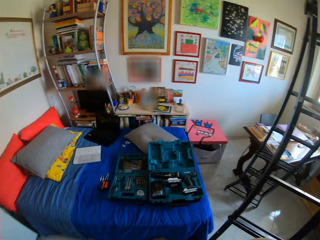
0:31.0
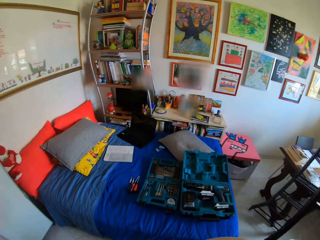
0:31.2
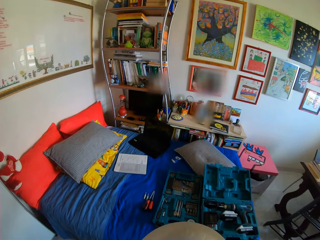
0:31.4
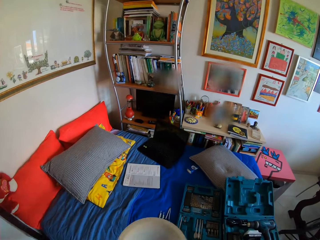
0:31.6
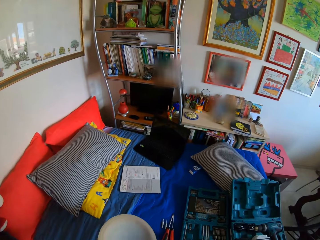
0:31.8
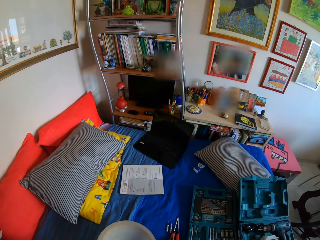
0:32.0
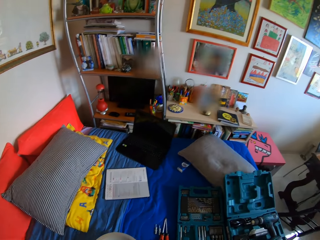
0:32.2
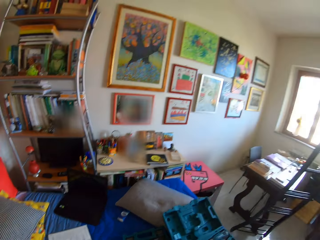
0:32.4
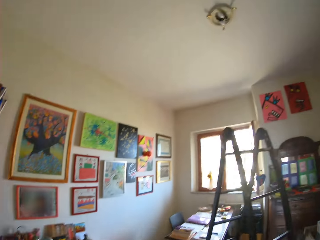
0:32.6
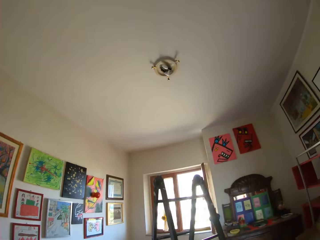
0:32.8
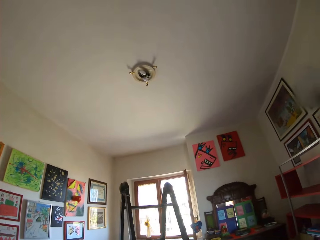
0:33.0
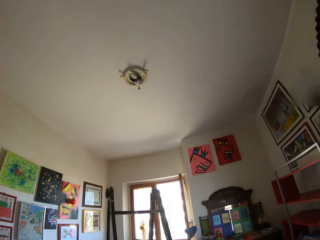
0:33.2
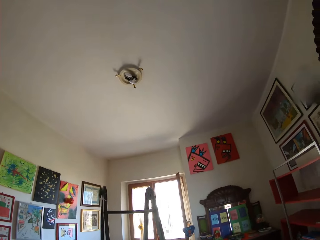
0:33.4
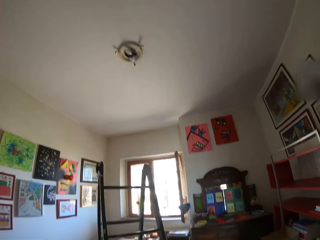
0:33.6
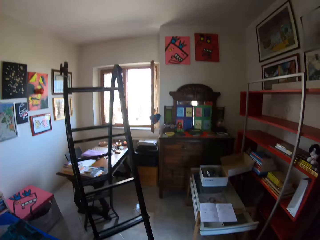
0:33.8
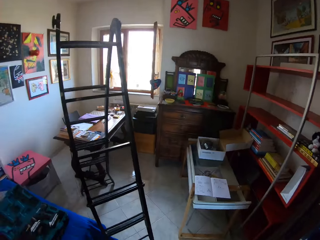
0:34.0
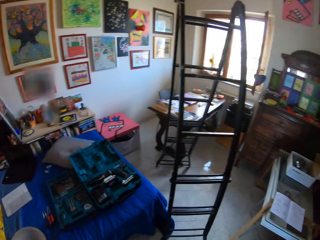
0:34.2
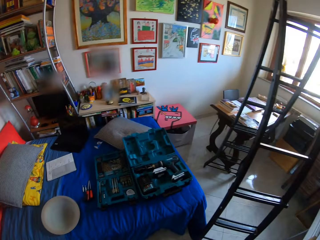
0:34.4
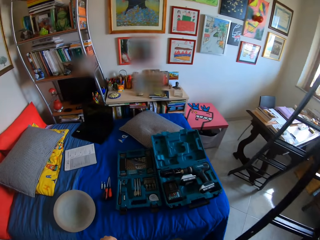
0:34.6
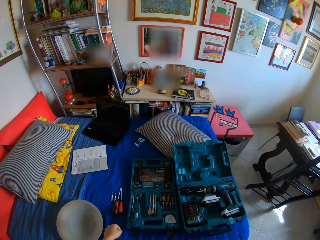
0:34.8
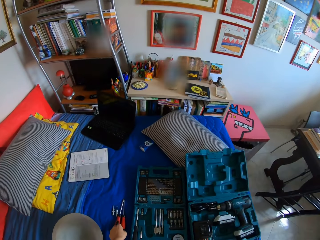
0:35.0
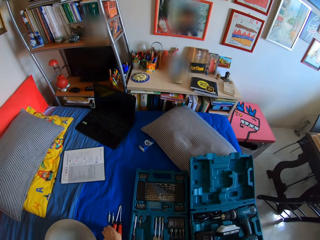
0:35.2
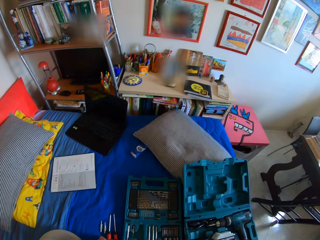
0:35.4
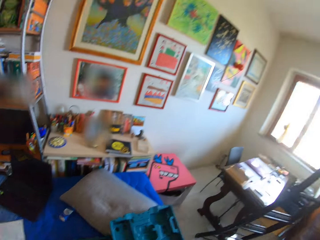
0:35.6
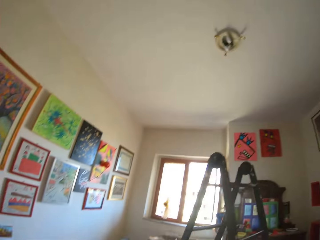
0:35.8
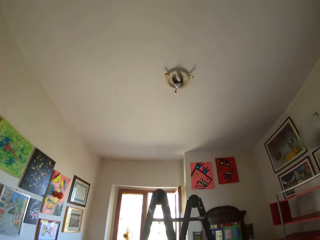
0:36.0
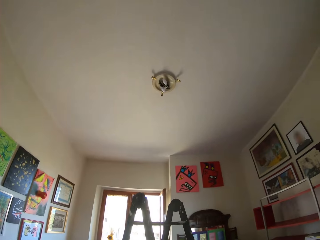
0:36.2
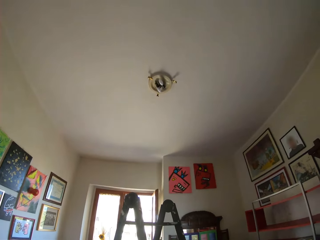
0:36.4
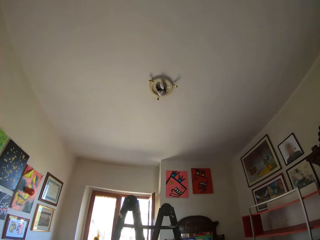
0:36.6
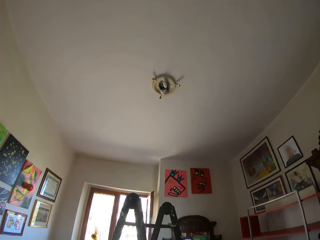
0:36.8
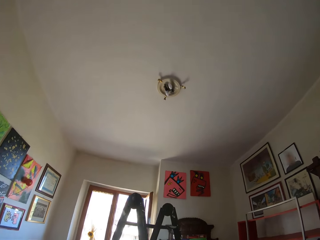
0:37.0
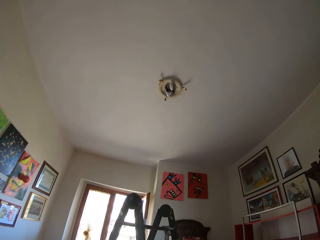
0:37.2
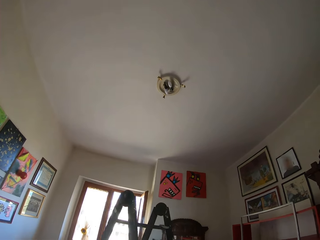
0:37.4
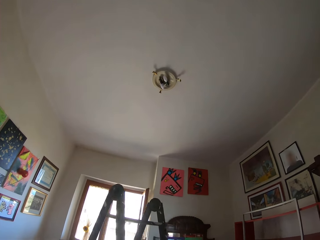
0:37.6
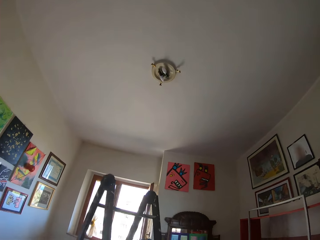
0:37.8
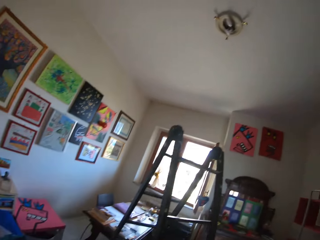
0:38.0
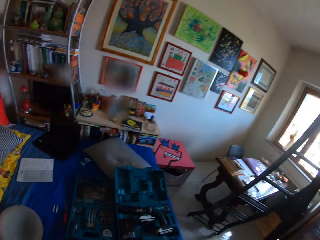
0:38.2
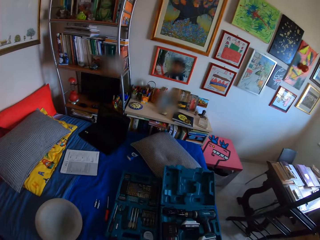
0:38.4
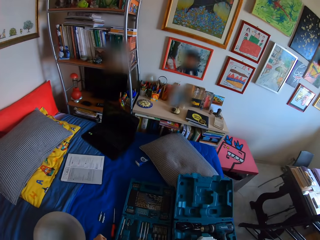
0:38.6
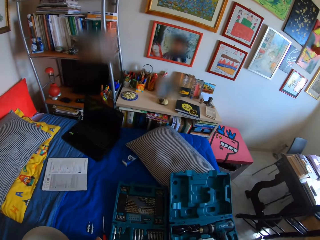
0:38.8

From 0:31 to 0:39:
The camera wearer drops the bulb cover on the bed with both hands. They pick up a screwdriver or spanner with the left hand.

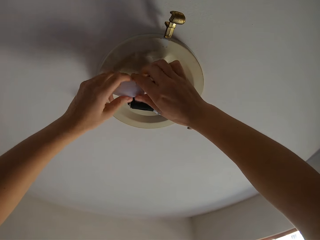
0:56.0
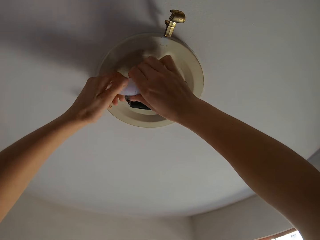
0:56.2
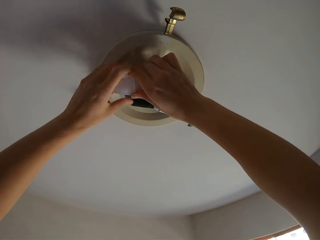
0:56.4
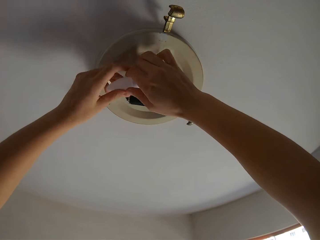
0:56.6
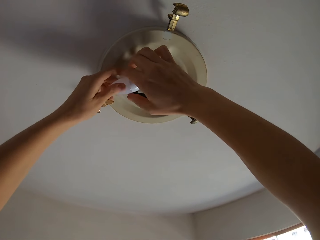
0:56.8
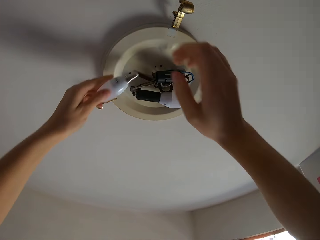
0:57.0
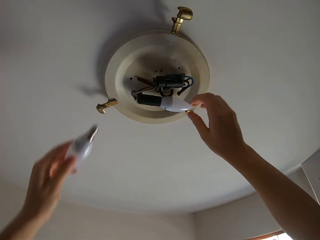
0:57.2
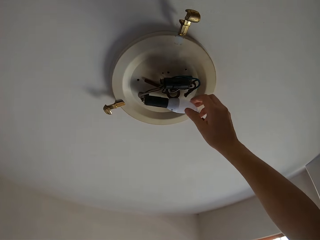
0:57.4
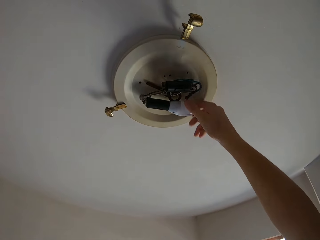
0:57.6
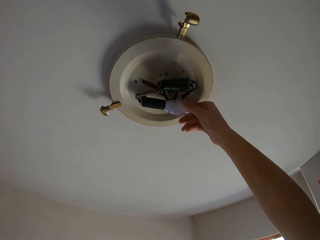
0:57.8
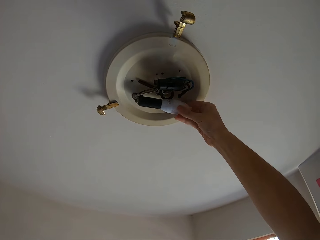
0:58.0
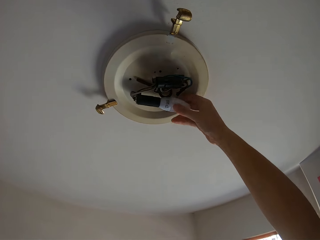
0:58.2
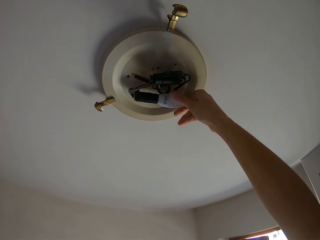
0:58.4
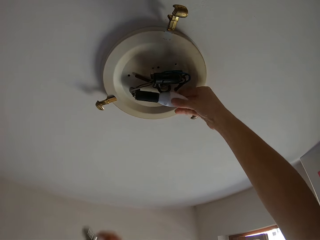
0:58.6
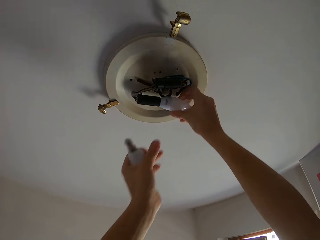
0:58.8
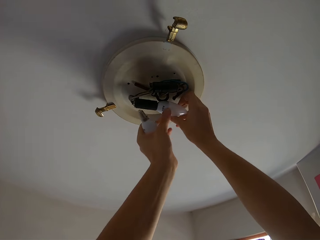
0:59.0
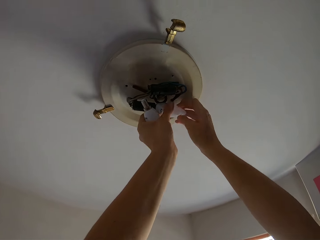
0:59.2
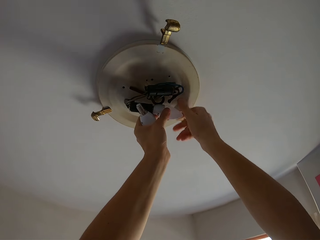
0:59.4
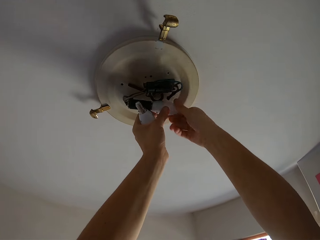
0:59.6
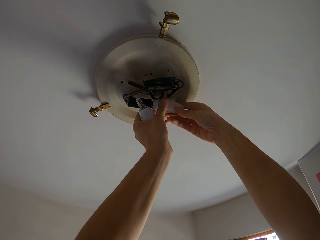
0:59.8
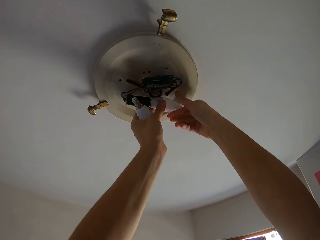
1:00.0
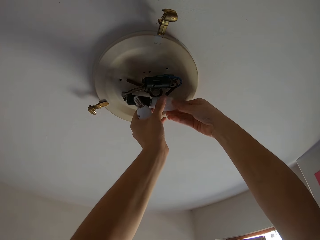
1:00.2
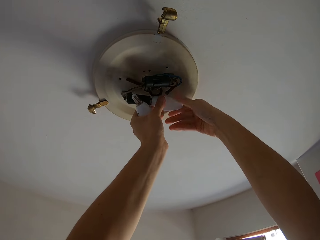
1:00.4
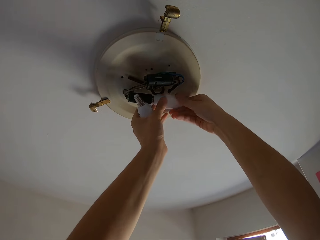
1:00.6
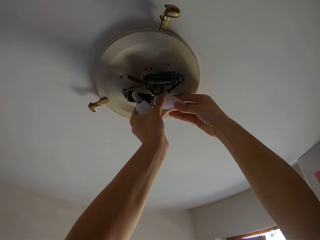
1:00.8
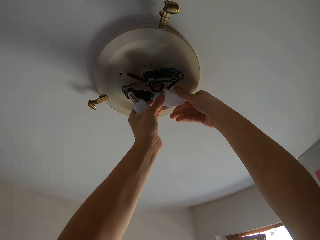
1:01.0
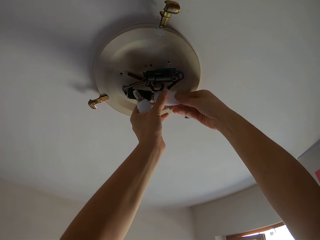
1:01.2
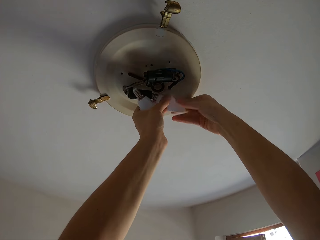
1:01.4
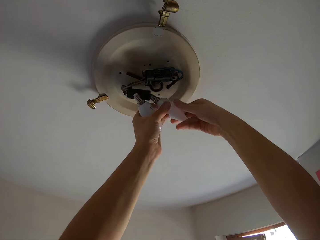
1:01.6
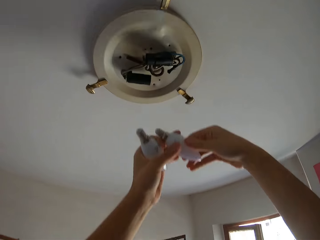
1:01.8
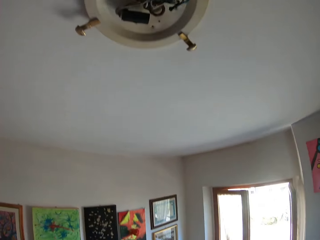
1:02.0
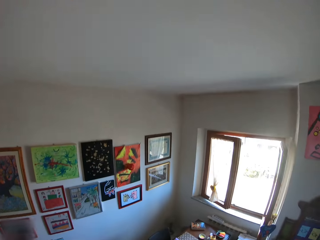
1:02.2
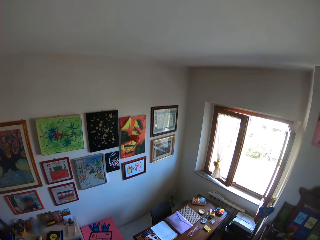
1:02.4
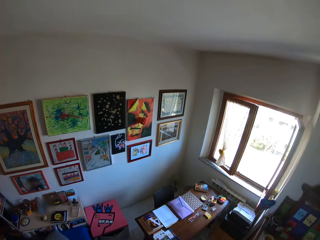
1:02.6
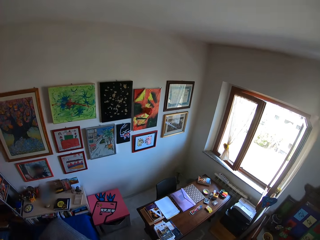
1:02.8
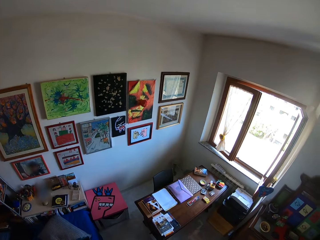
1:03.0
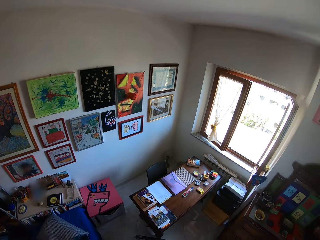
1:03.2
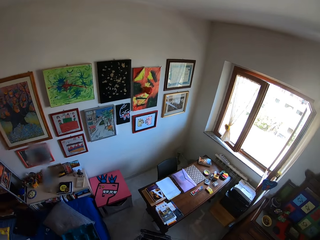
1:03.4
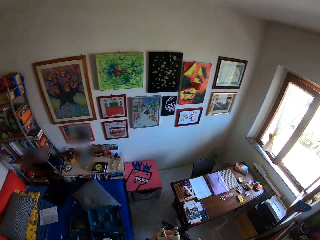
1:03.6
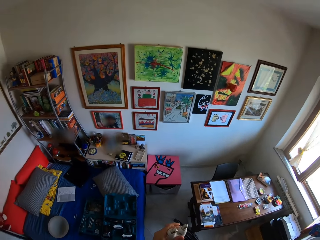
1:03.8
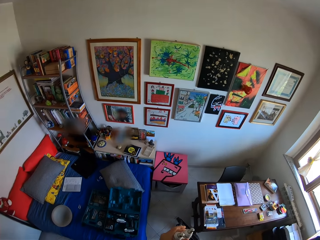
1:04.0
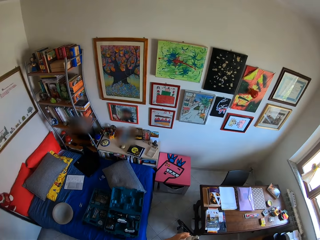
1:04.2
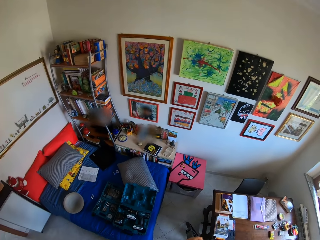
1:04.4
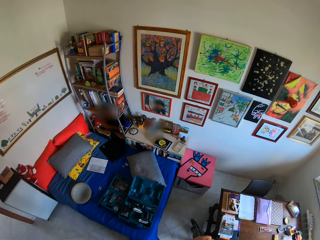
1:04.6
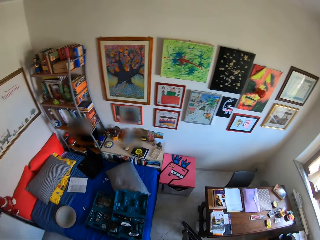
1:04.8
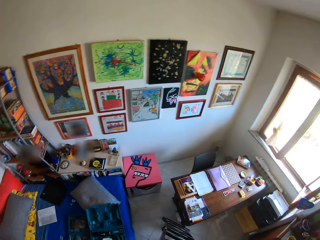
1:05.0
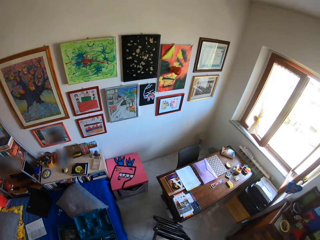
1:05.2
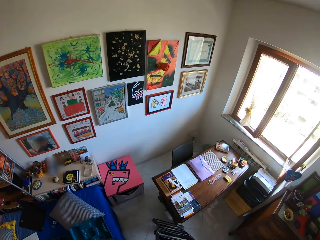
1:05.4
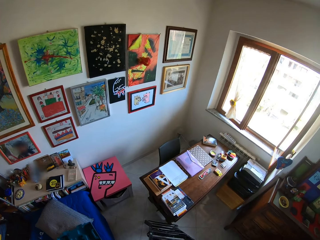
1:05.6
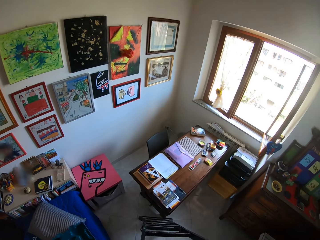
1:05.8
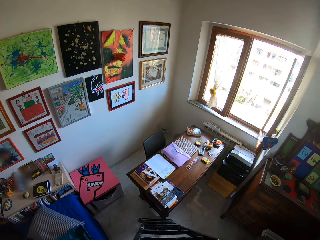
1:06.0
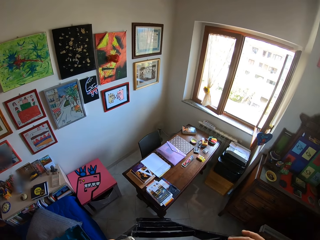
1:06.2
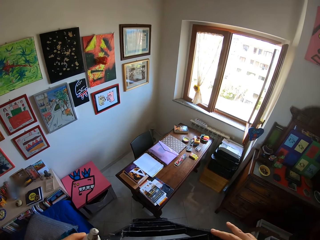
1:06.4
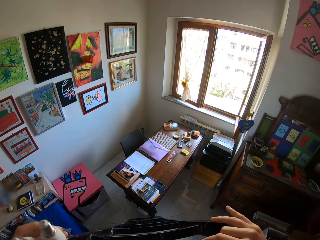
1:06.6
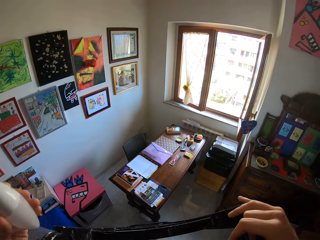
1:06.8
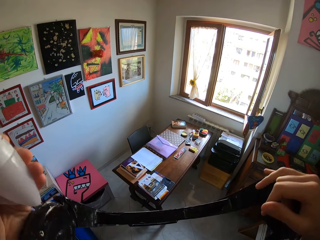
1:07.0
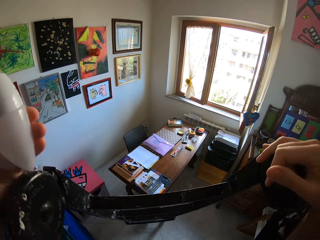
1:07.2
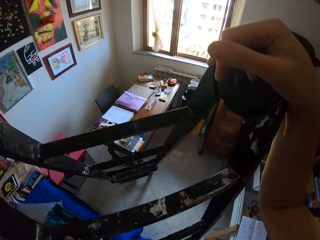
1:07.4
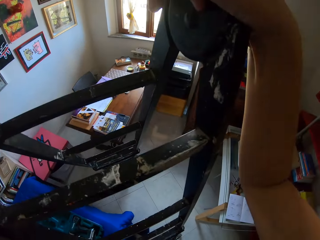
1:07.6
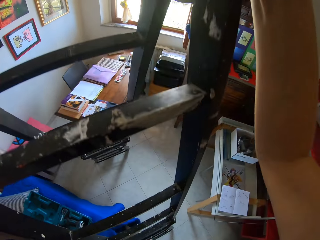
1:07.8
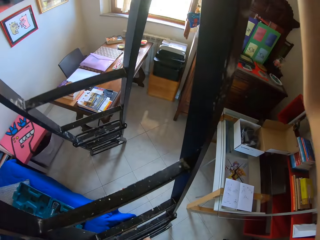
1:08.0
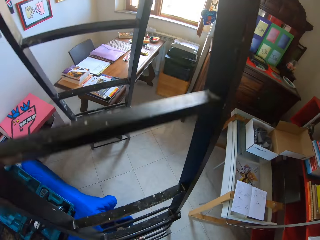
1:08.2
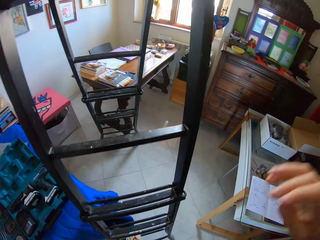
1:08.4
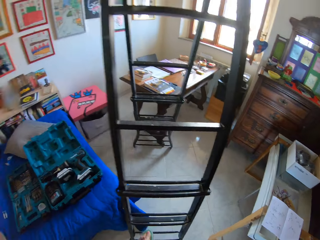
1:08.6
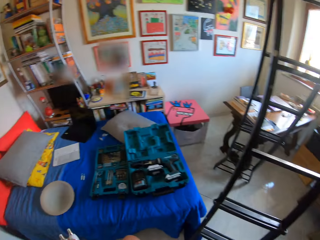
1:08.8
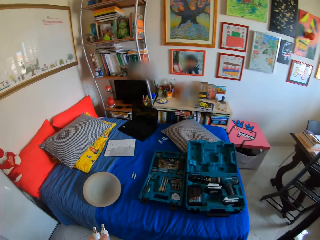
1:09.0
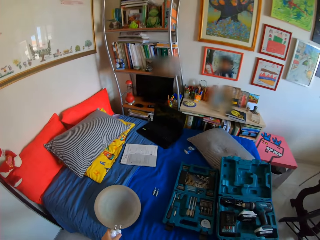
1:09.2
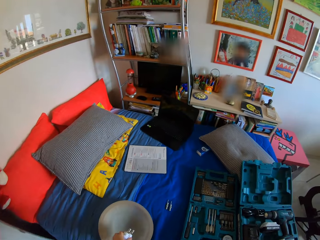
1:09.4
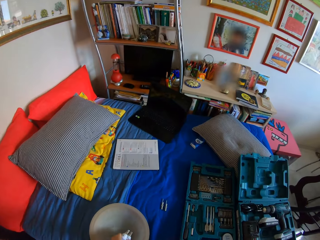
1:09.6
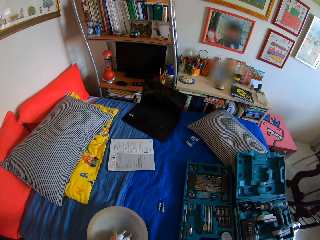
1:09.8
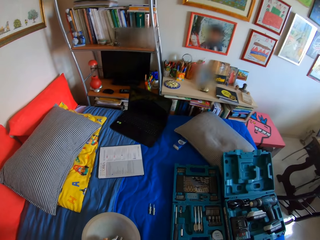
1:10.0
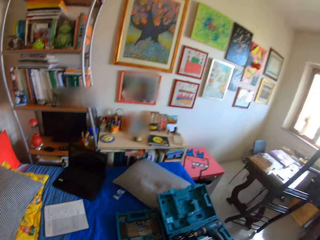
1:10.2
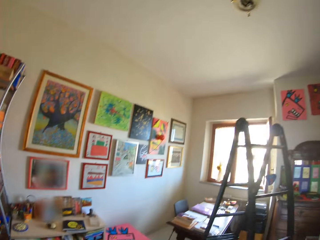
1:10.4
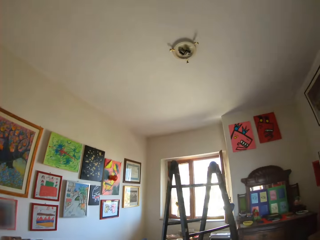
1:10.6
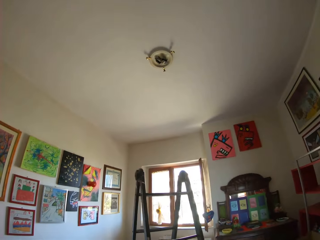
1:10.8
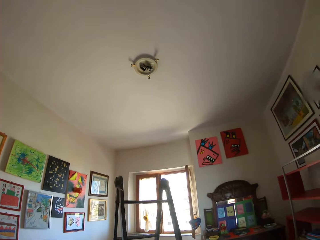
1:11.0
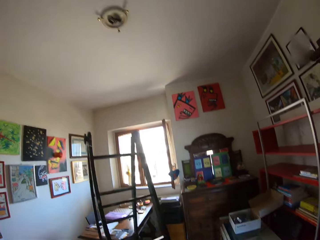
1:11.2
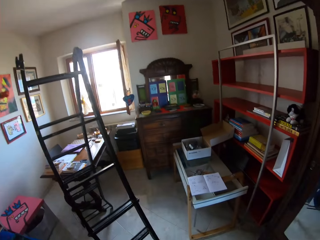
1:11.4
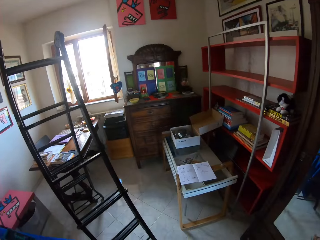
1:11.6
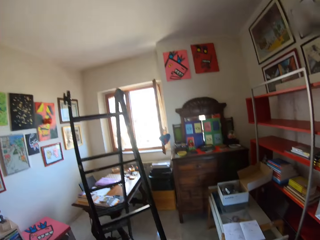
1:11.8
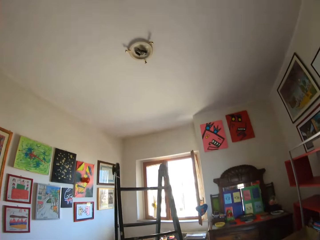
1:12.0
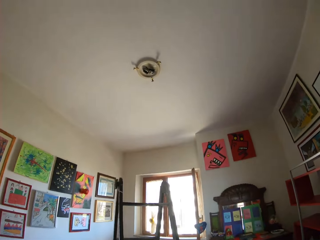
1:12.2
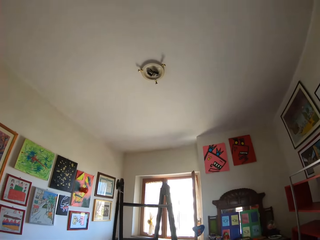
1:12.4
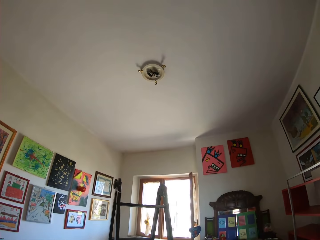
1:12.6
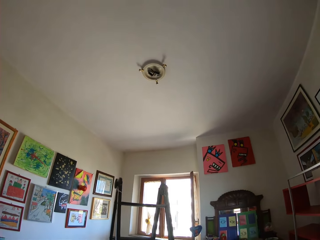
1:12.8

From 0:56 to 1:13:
The camera wearer removes another bulb. They look around the room. They climb down the aluminum ladder. They look around the room. They drop the bulbs on the cover with the left hand.
